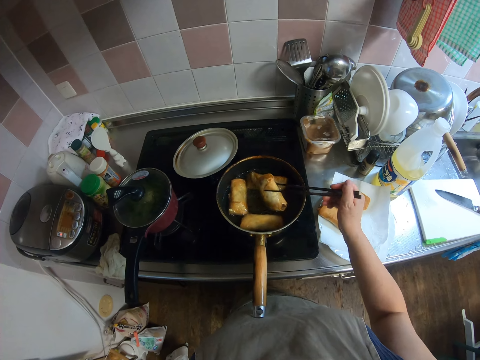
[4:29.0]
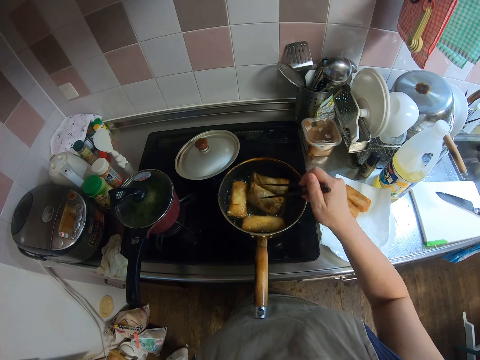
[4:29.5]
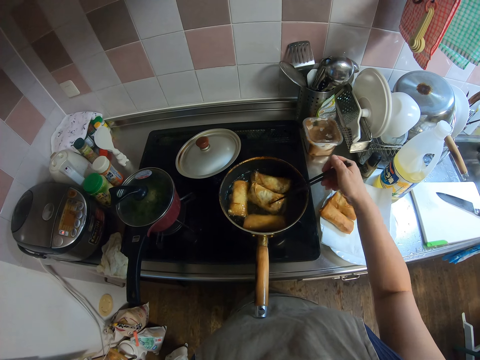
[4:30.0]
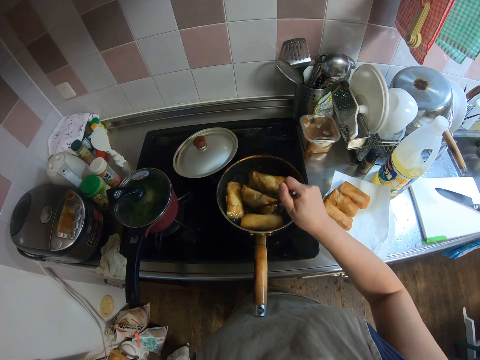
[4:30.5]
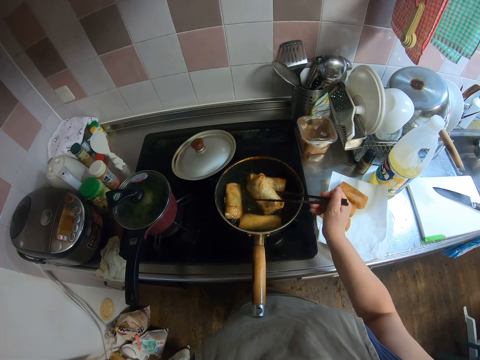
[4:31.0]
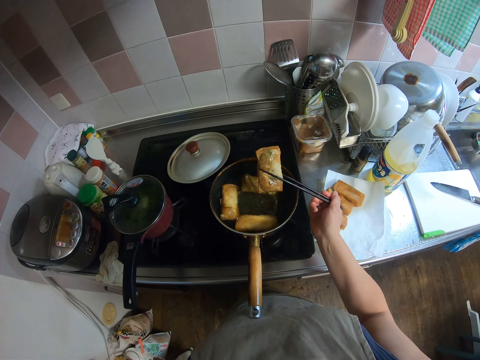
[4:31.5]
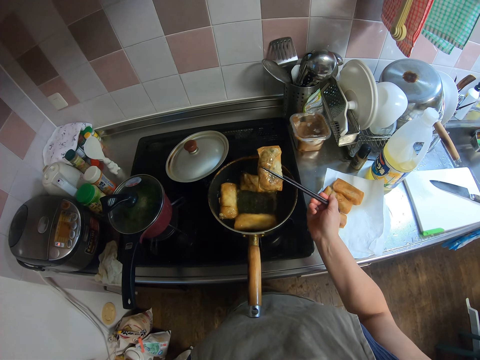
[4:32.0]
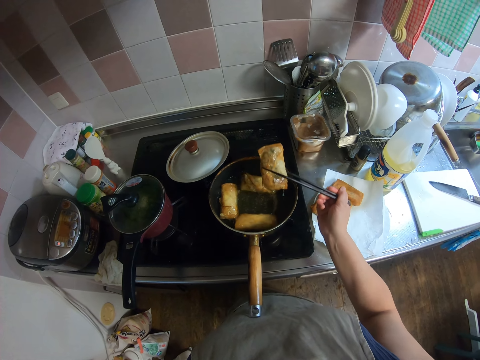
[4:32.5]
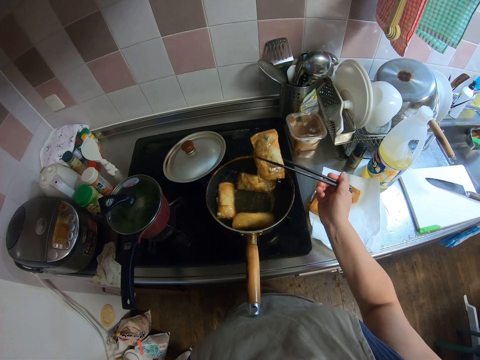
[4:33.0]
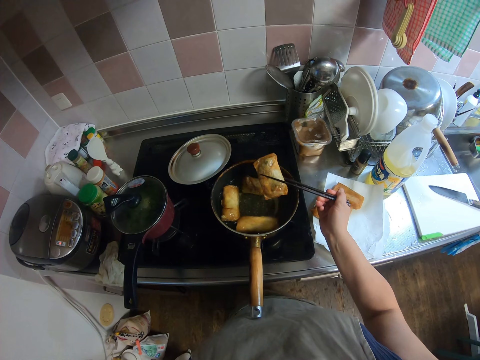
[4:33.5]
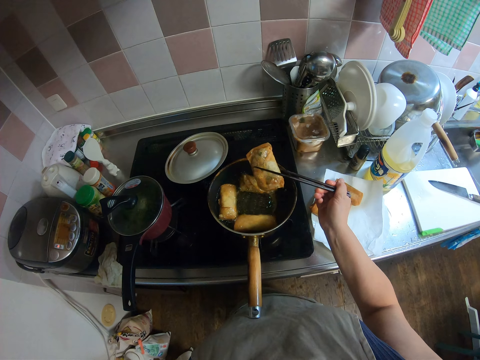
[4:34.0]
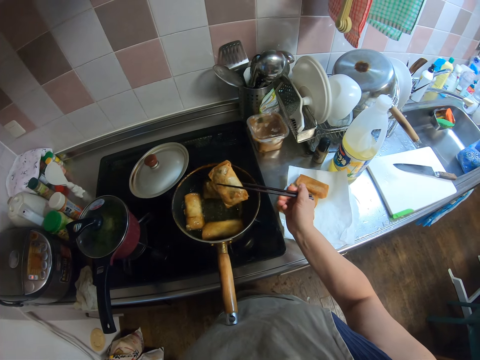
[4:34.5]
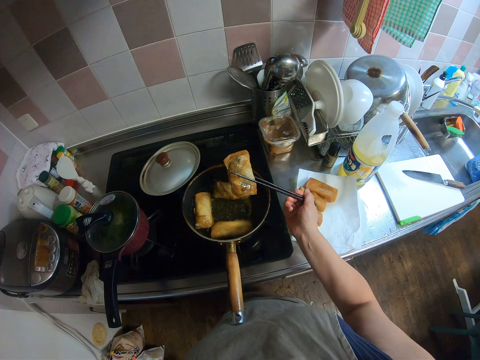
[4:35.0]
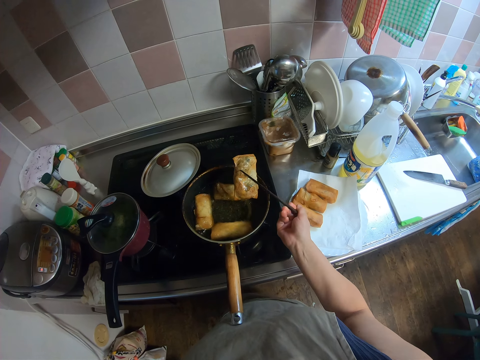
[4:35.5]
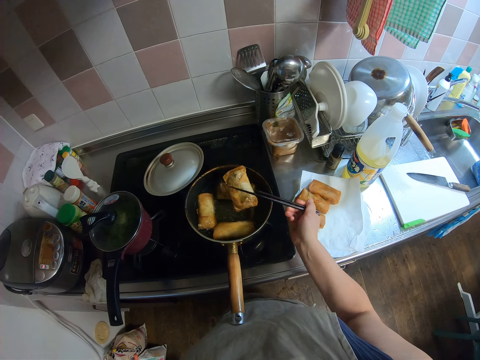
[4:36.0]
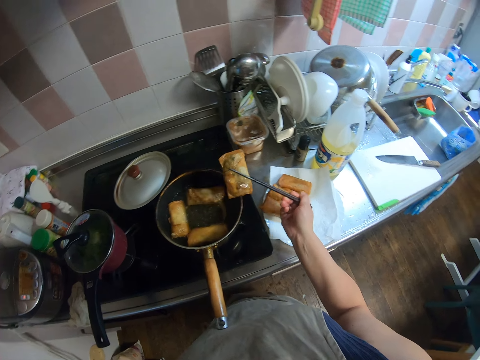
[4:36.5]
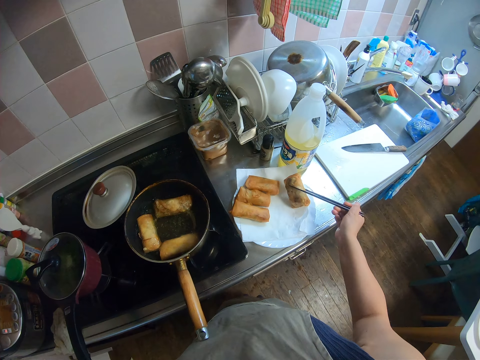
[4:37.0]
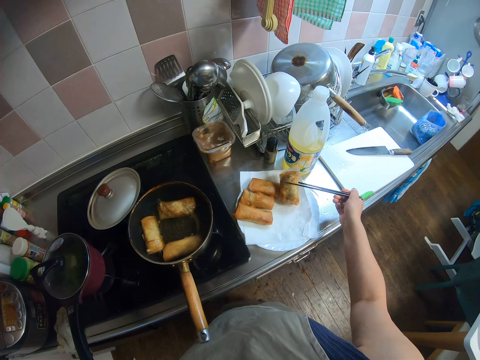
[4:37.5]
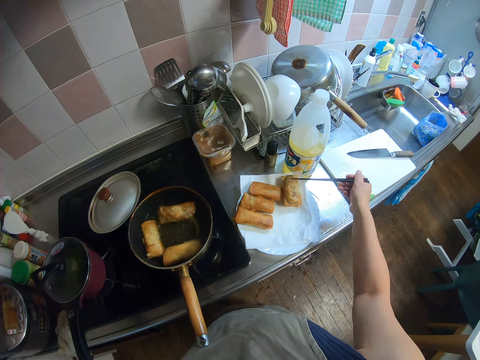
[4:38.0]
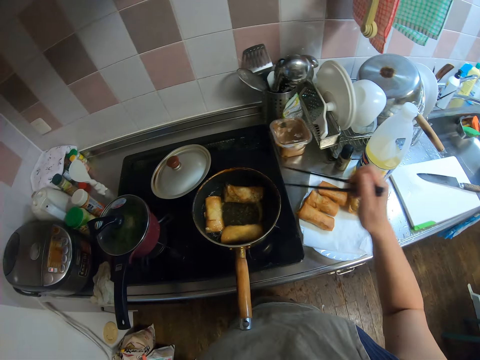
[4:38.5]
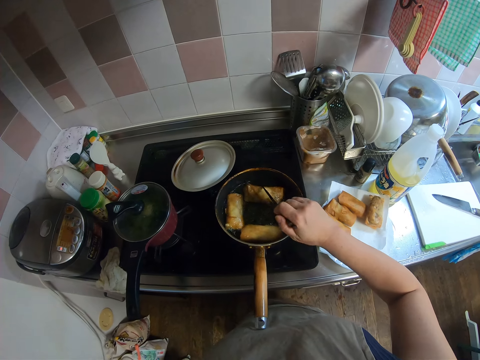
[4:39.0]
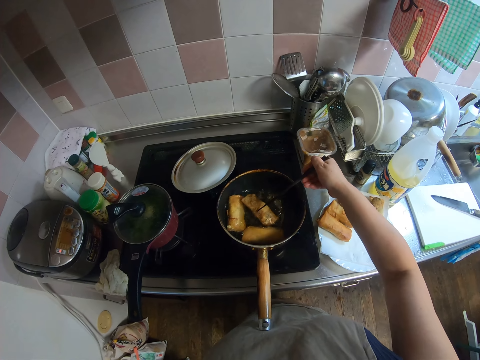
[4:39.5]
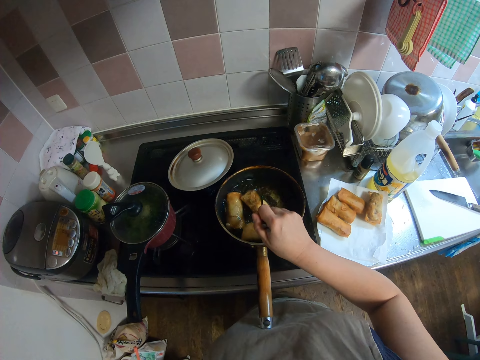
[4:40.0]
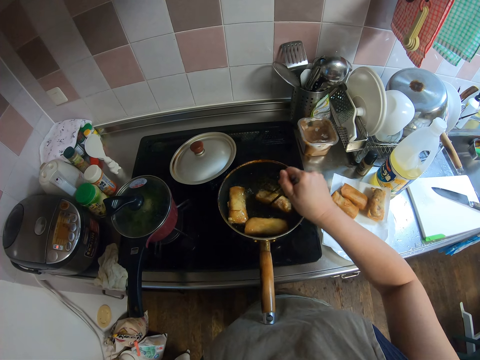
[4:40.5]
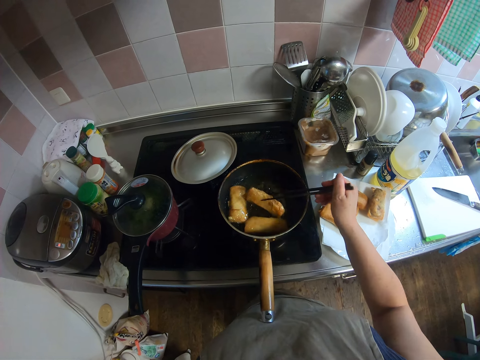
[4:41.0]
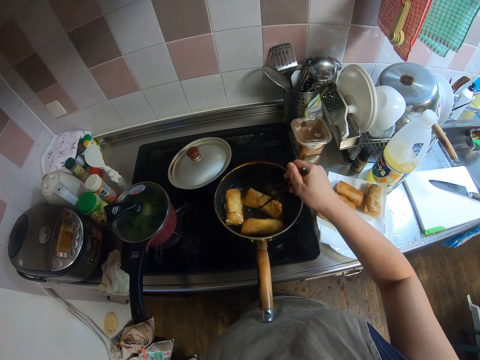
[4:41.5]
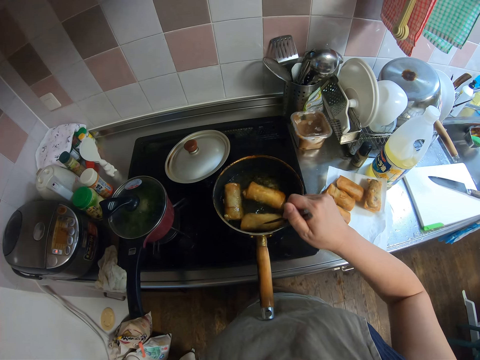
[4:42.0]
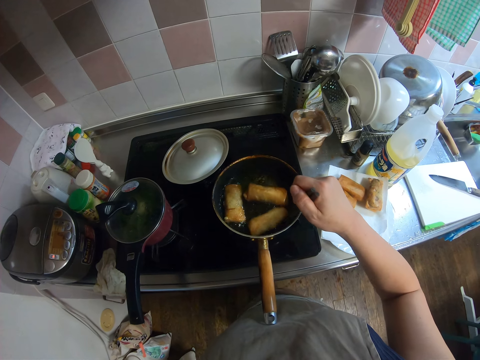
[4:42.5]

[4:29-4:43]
The camera wearer takes the spring rolls with the picker from the frying pan into the plate lined with the piece of paper. They put the spring rolls on the paper towel. They take a spring roll from the pan.

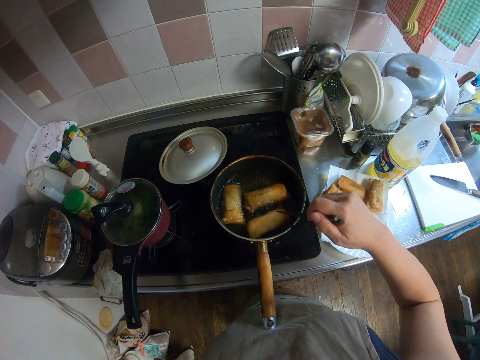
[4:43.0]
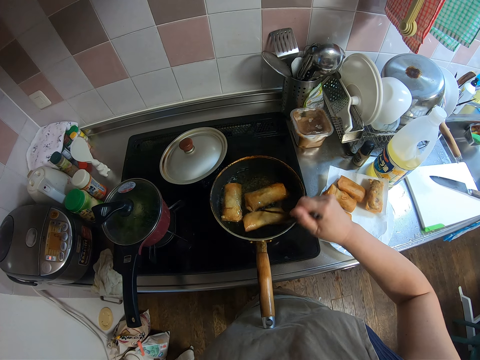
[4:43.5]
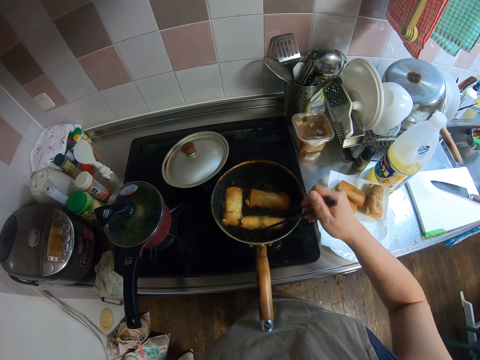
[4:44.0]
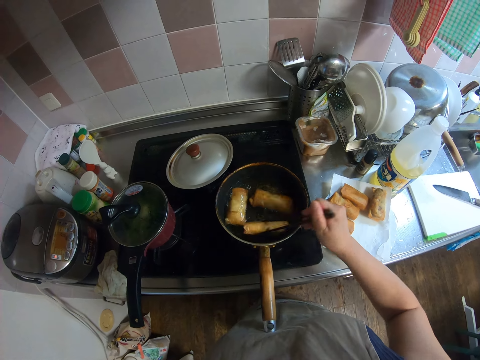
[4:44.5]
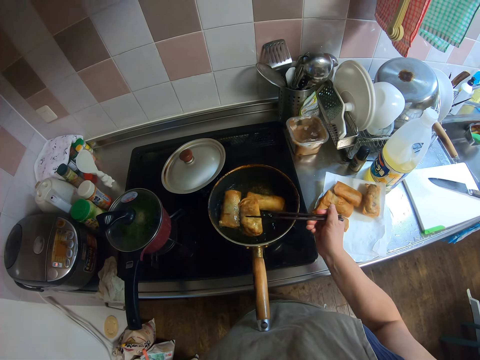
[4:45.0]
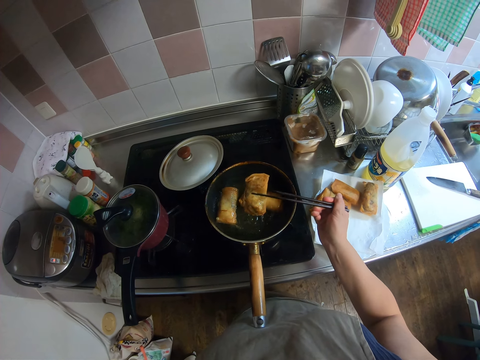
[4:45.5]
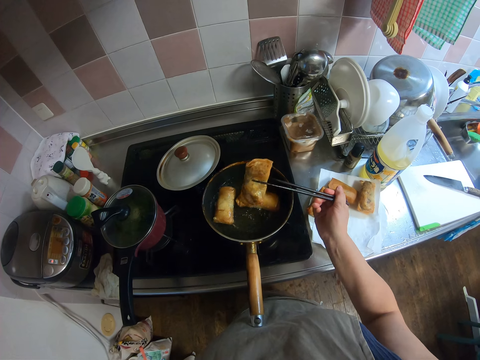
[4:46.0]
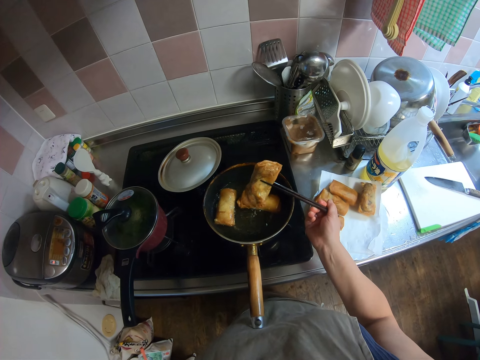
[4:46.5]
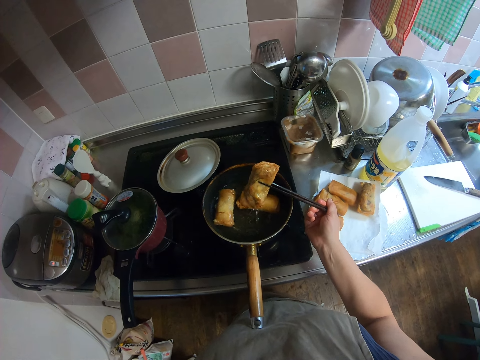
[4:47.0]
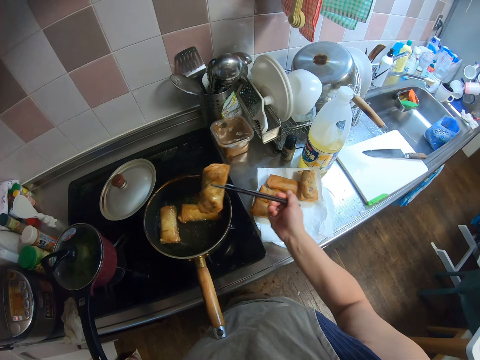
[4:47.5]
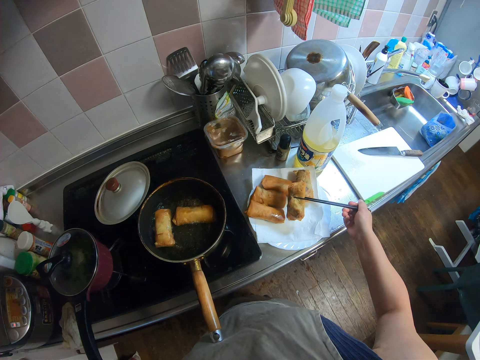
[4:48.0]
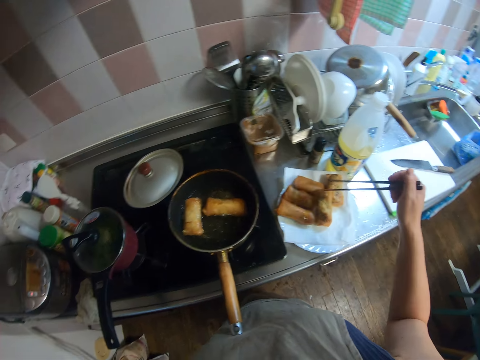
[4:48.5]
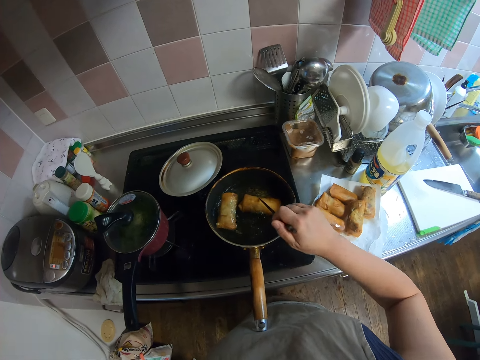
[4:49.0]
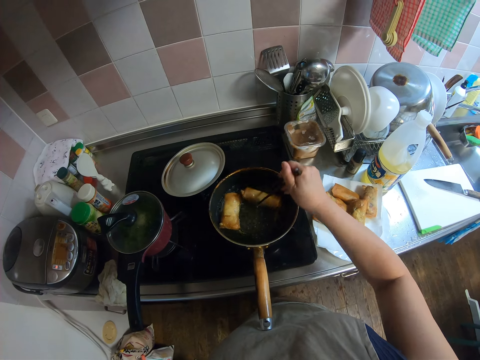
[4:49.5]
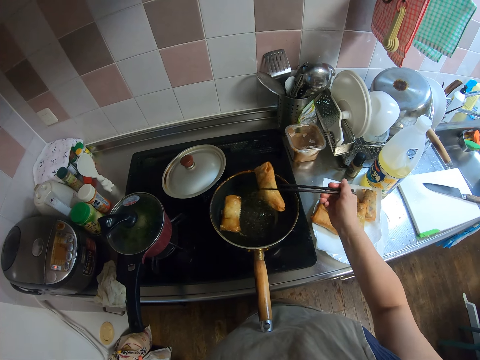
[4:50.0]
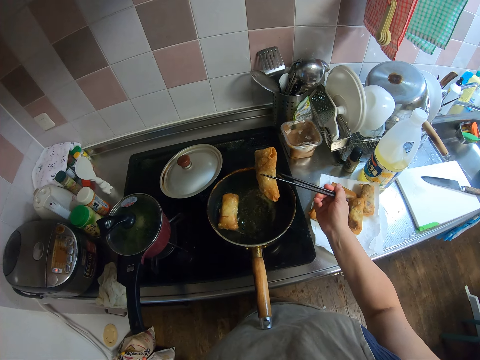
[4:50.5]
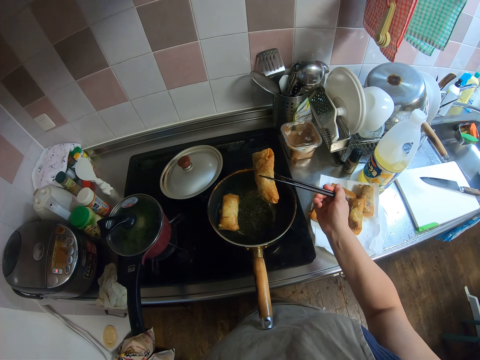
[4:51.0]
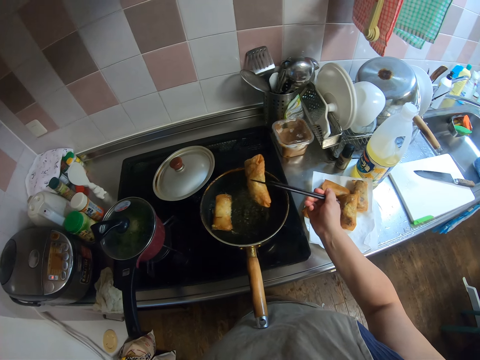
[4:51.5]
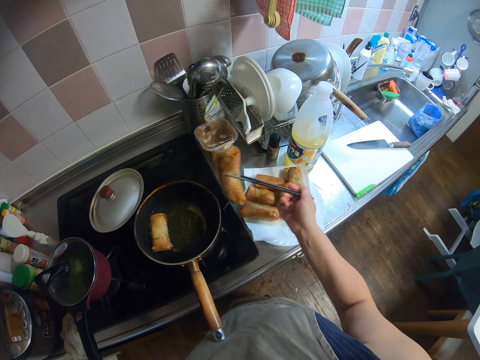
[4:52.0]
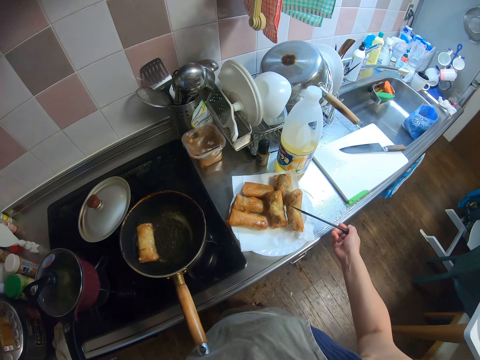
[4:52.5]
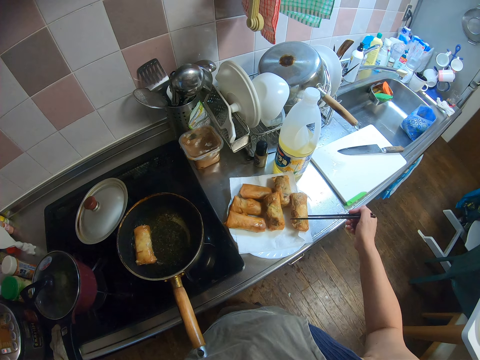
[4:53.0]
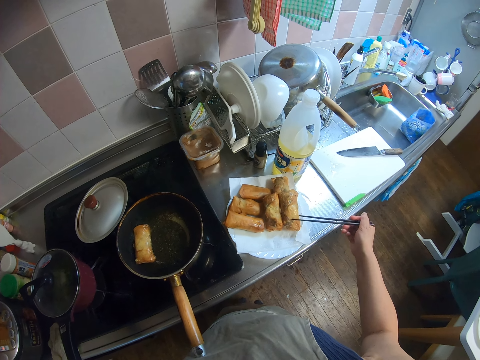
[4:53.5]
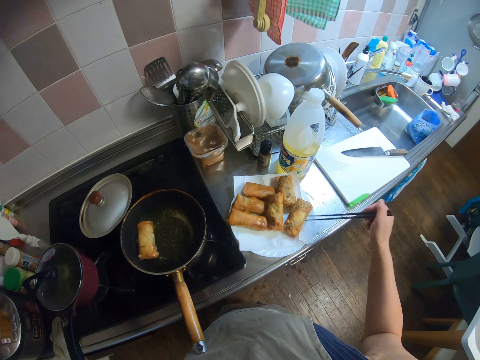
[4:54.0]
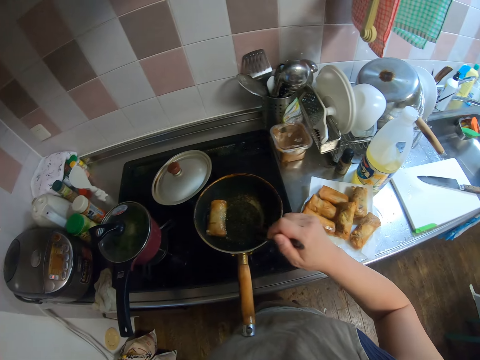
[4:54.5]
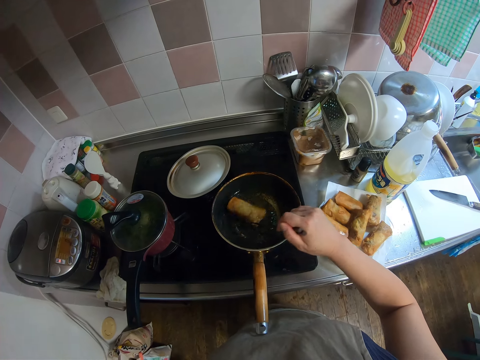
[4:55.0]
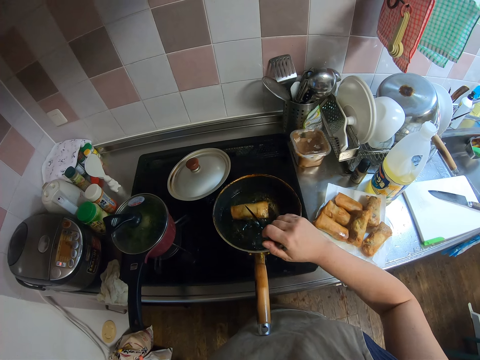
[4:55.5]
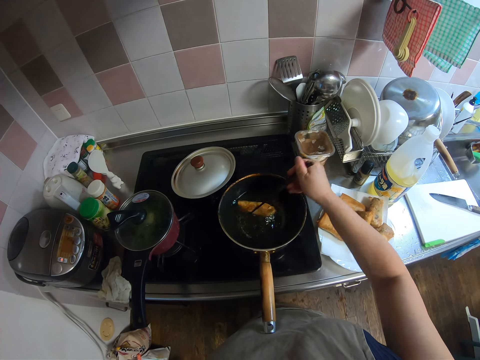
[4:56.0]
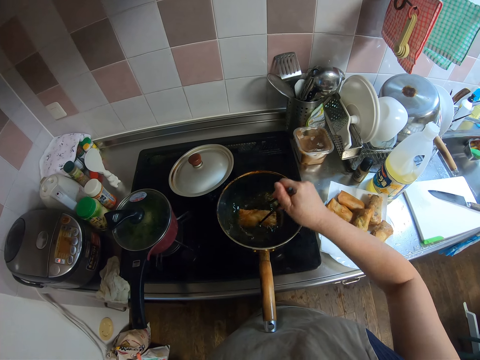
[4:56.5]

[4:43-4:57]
The camera wearer shakes a samosa. They put the samosa on a paper. They pick a samosa with a chopstick. They shake the samosa. They put the samosa on the paper. They pick a samosa with the chopstick.
